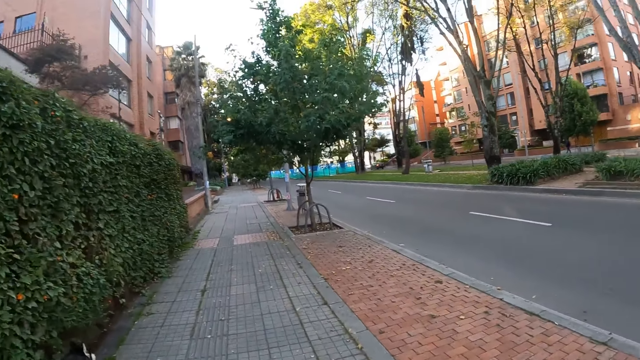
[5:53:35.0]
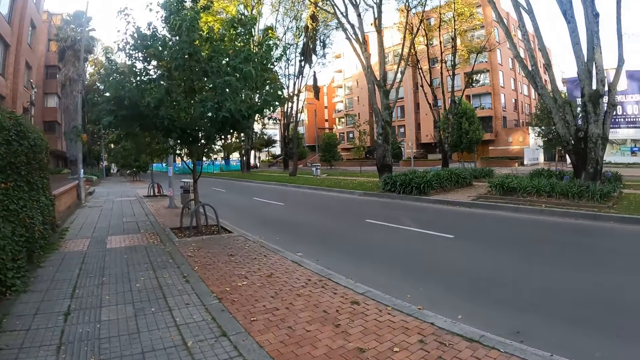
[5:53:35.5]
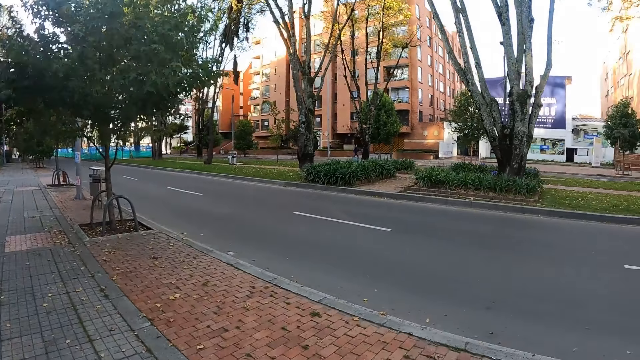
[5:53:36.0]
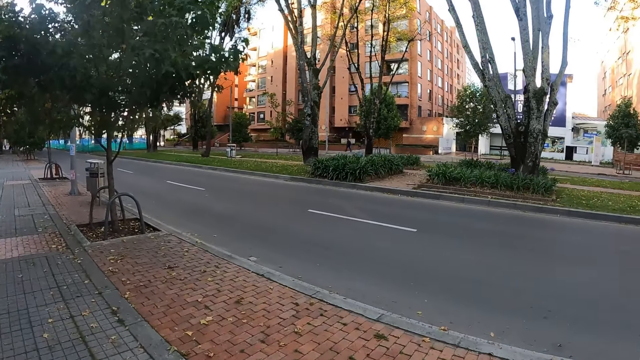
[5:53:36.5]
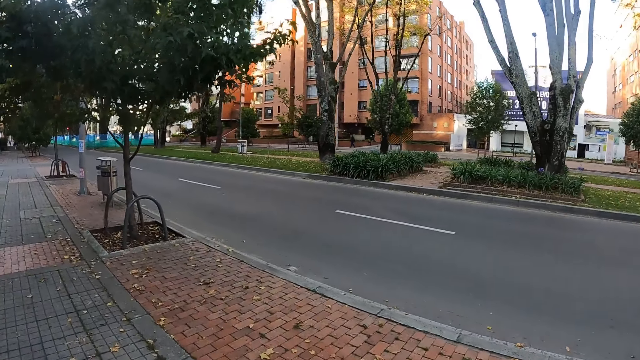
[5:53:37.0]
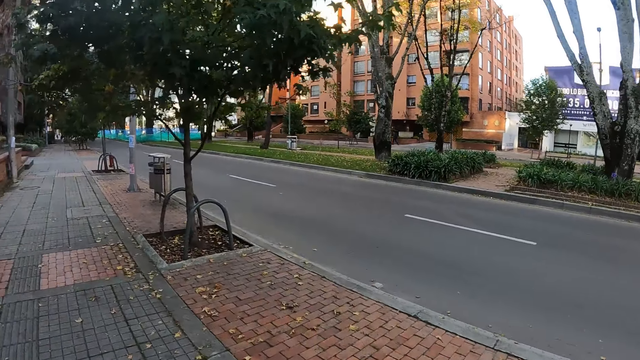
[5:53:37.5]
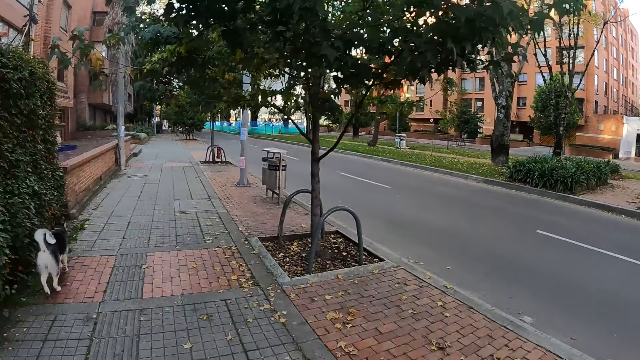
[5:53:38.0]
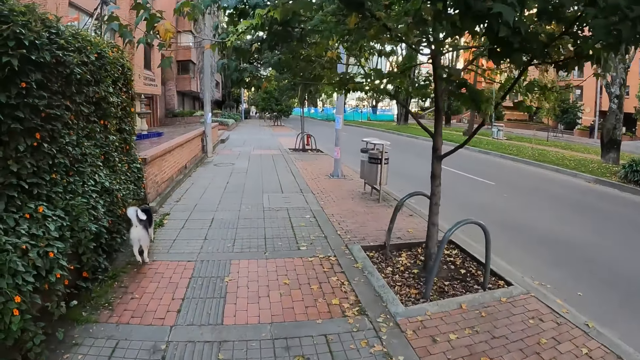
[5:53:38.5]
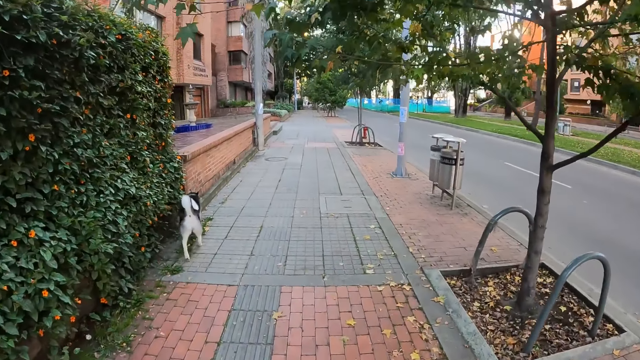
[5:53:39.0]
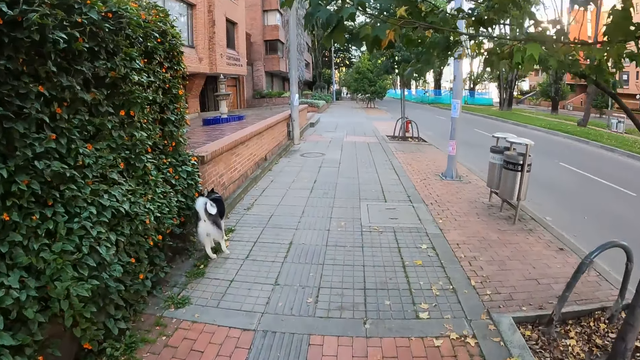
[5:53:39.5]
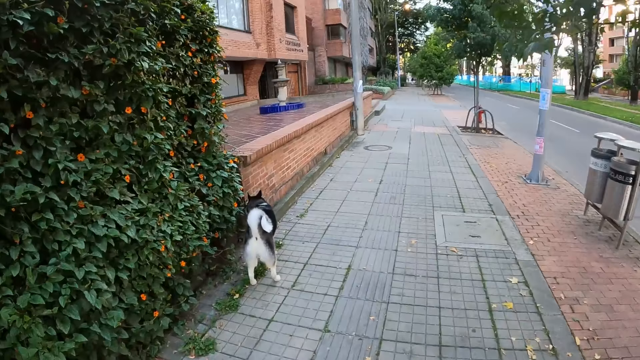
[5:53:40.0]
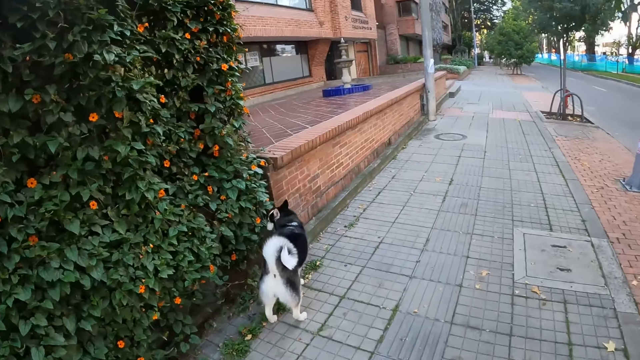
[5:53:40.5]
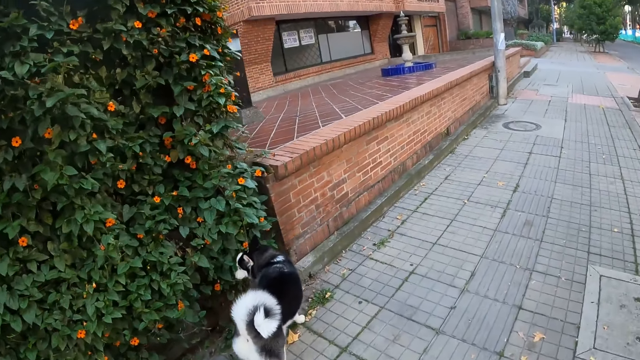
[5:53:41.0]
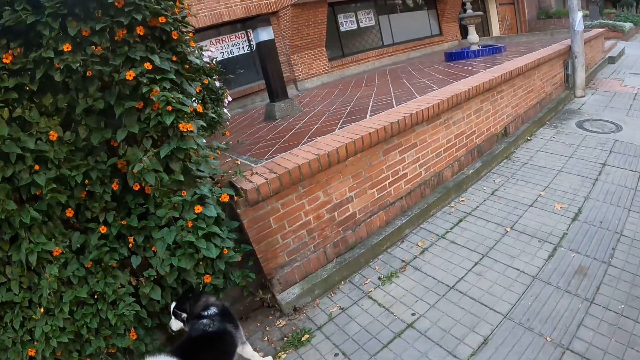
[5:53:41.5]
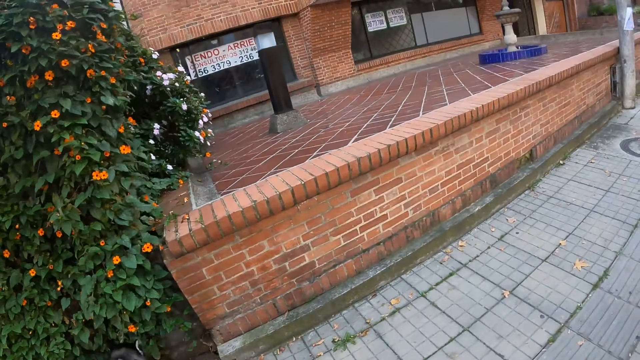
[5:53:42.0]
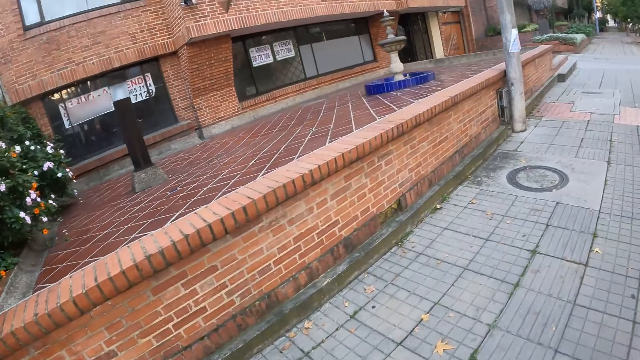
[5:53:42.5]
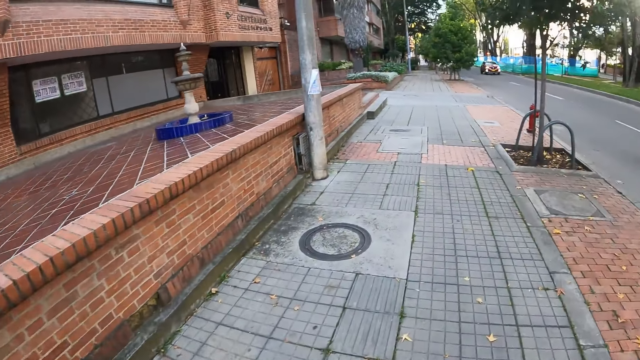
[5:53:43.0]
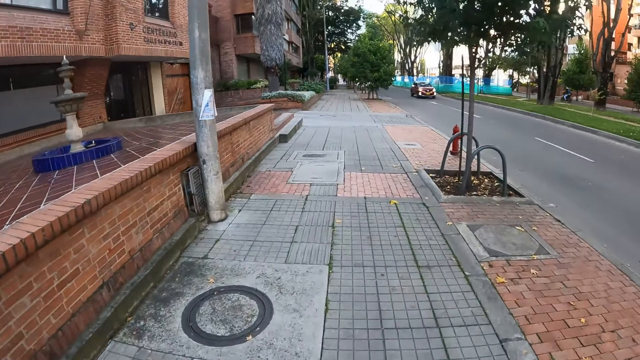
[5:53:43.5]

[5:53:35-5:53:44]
The camera wearer looks around. They walk.

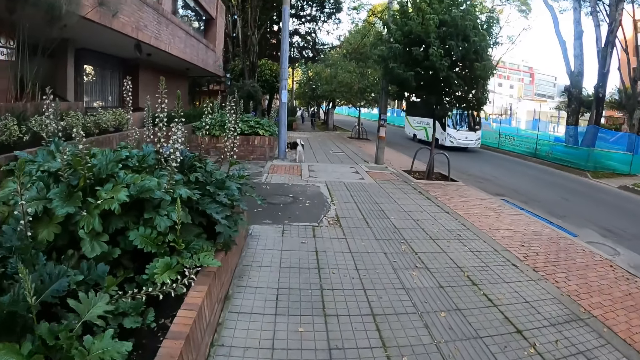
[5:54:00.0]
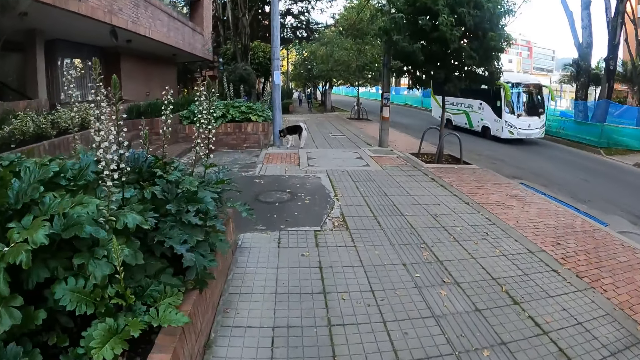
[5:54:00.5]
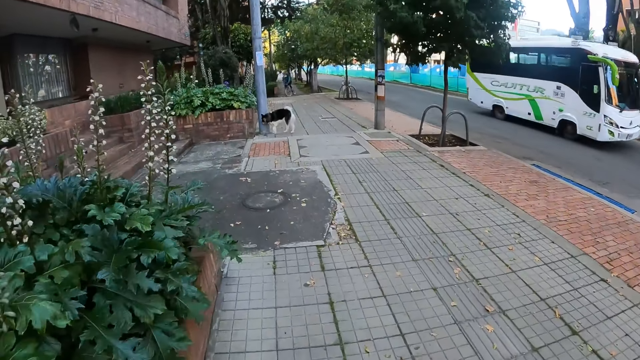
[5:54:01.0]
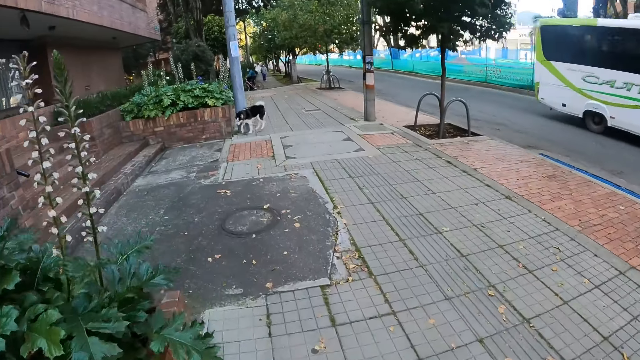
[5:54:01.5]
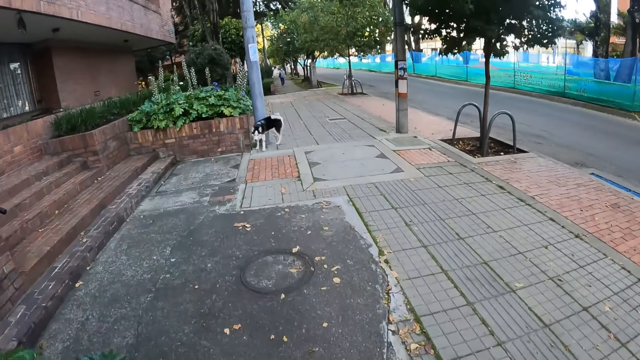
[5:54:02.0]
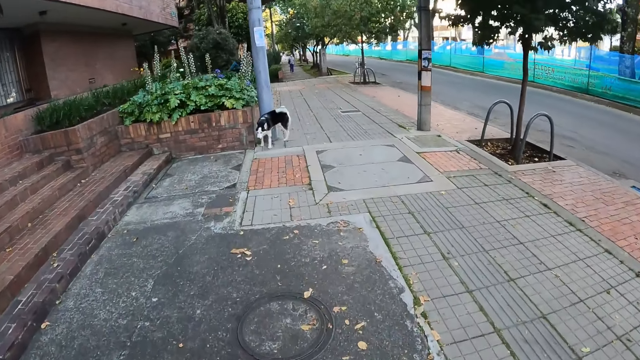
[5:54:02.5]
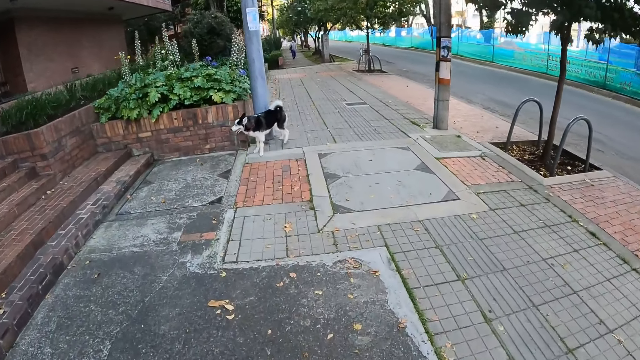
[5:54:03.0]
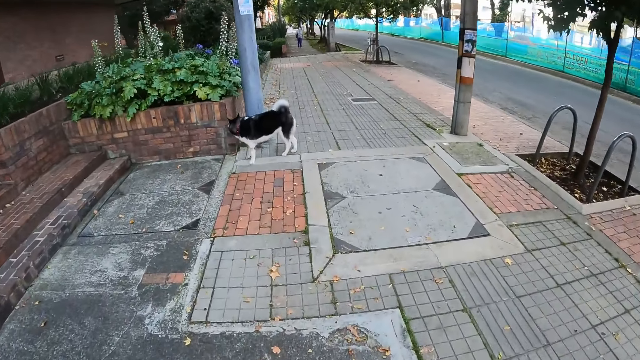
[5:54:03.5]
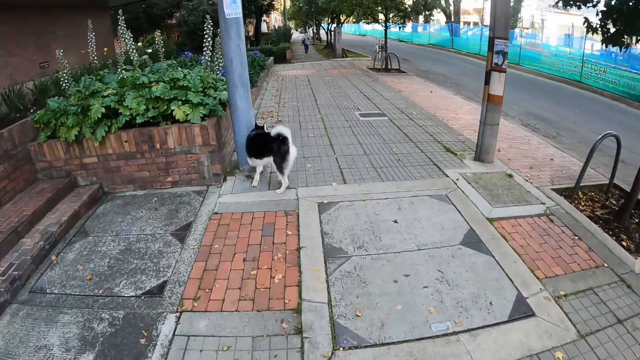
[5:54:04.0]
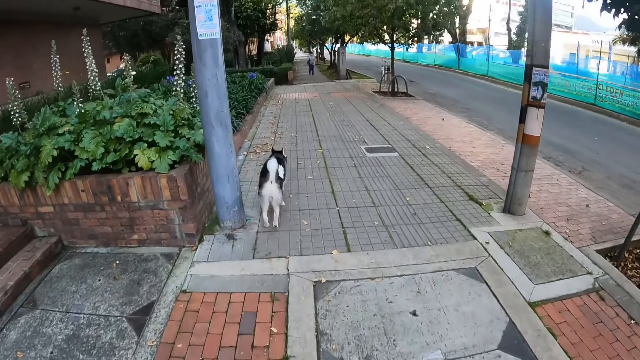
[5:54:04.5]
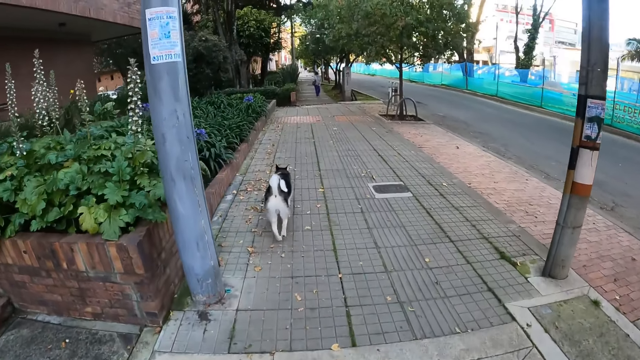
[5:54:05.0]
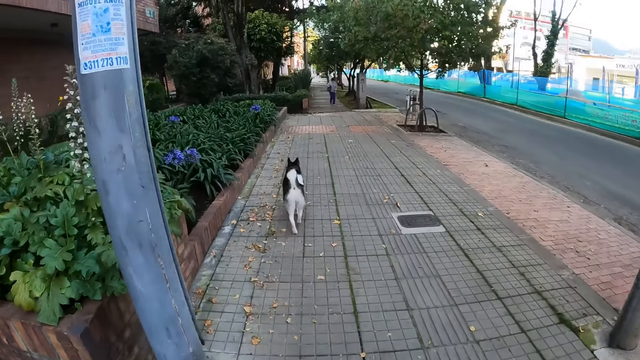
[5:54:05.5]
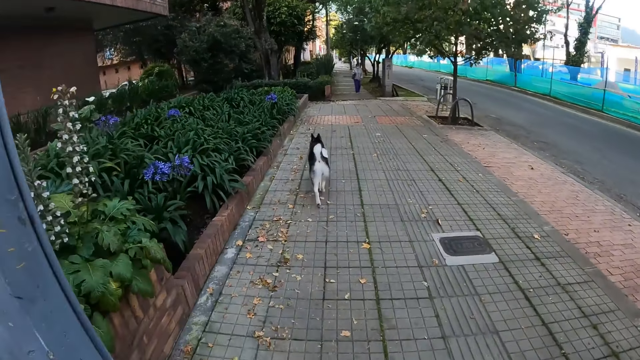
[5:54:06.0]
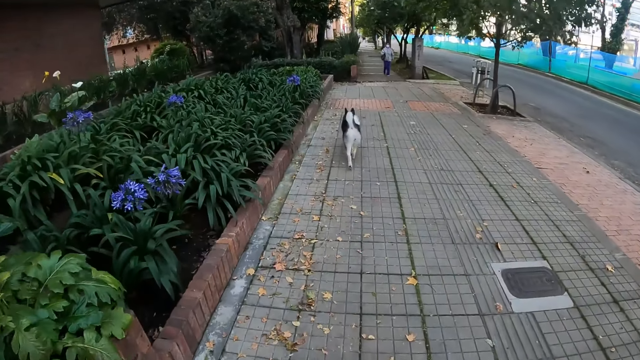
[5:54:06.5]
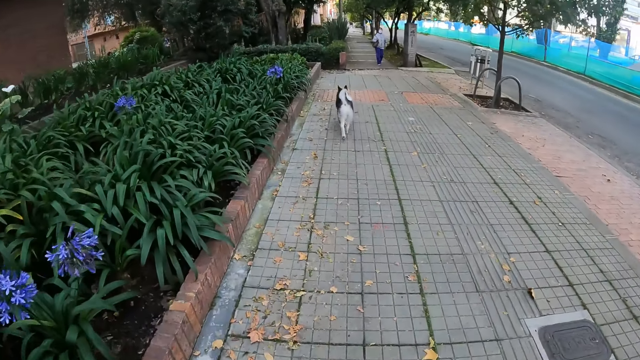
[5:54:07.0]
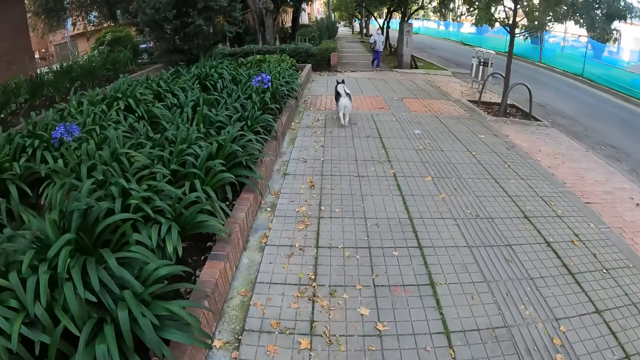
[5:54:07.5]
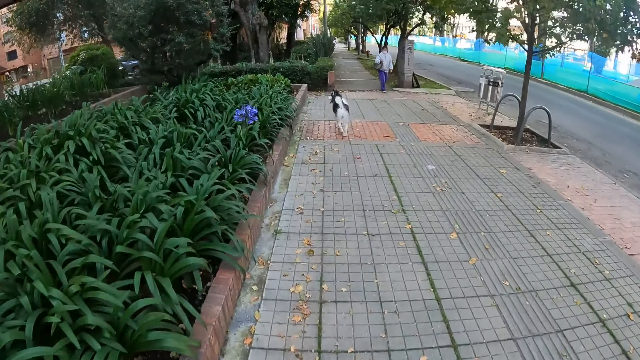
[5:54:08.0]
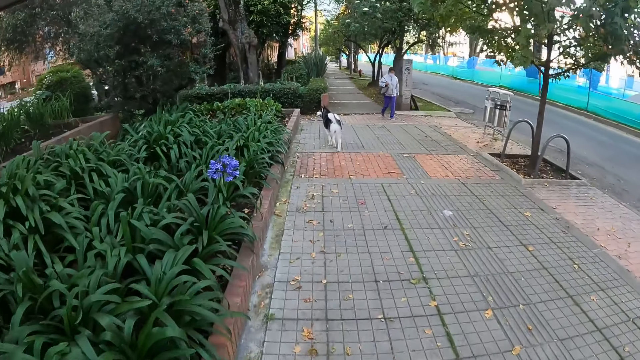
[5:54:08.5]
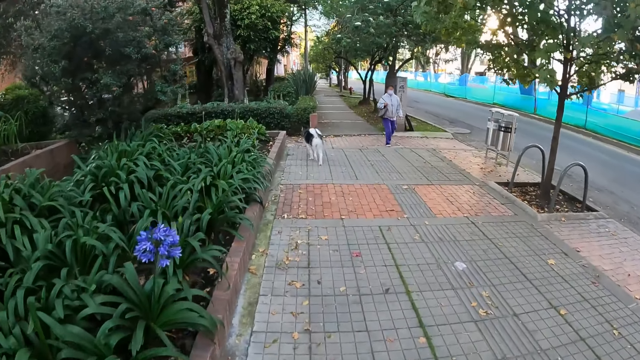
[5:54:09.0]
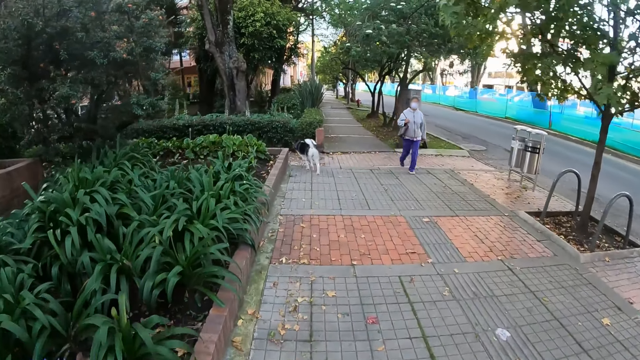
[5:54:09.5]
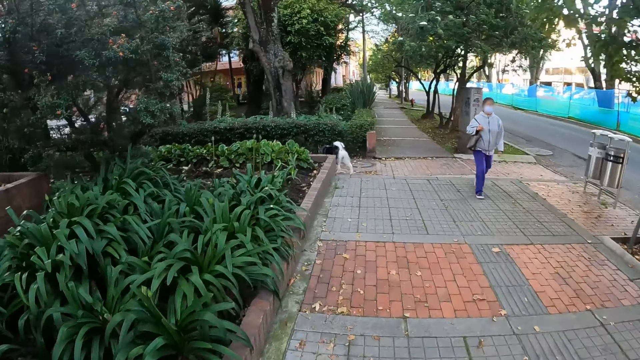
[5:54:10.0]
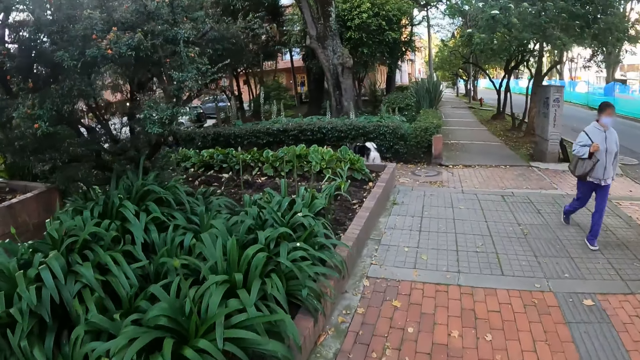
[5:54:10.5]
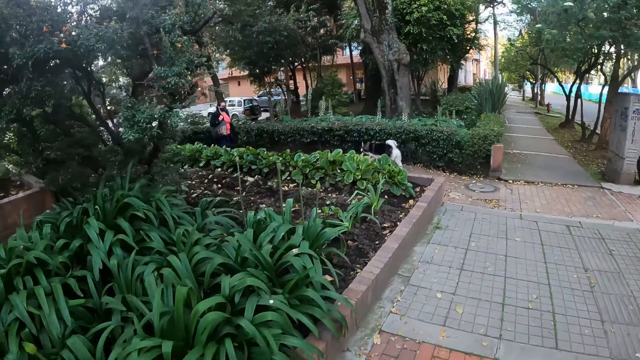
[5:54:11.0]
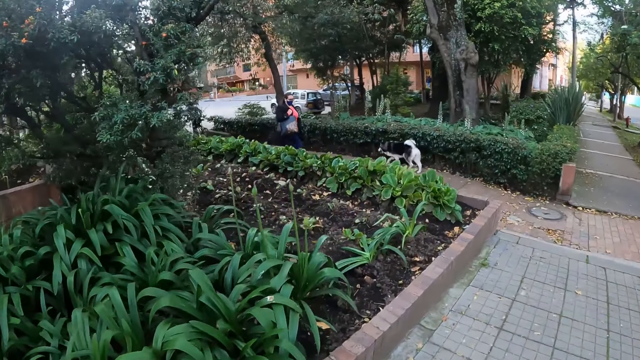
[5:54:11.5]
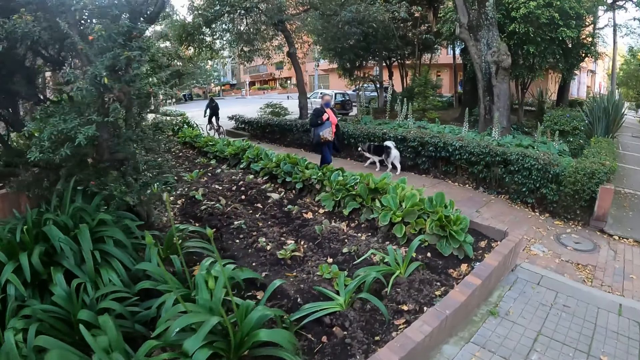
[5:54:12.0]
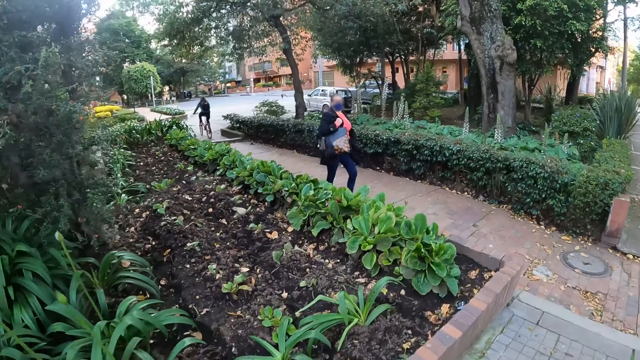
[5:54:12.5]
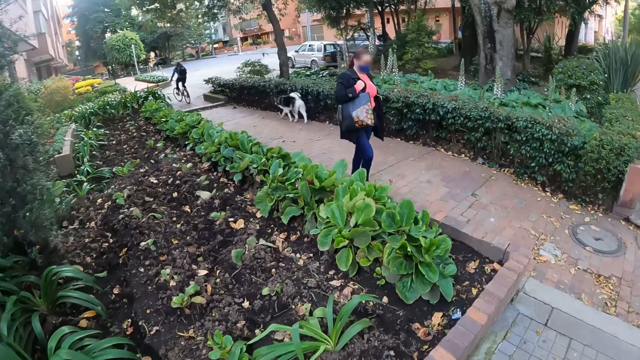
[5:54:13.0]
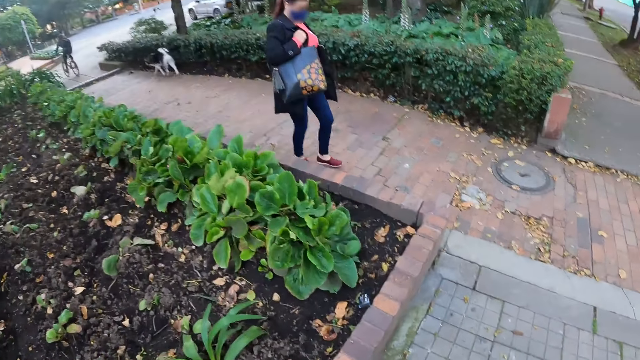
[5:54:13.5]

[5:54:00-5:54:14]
The dog pees on the side of a metal pole. The dog takes a left turn. A woman walks past the camera wearer. Another woman walks past the dog.
